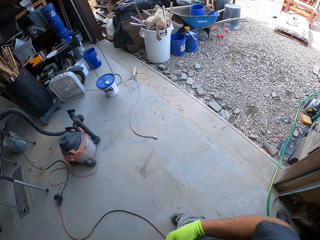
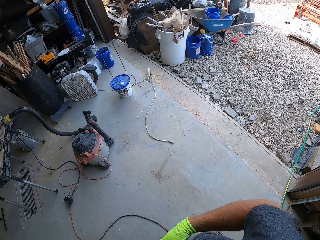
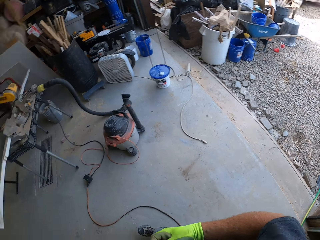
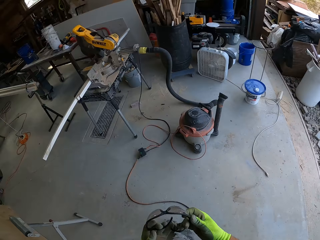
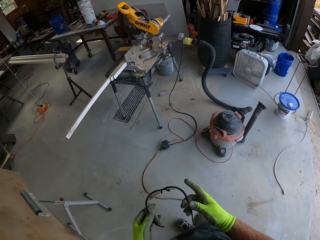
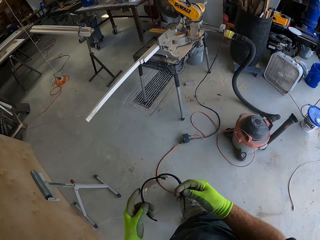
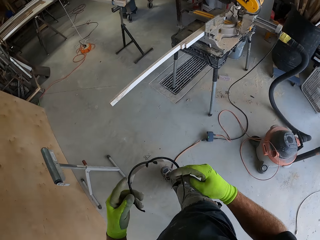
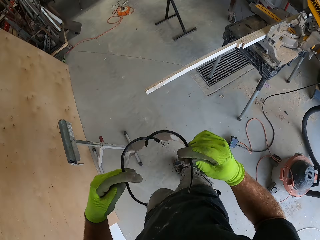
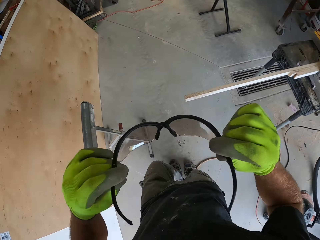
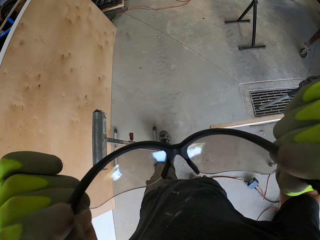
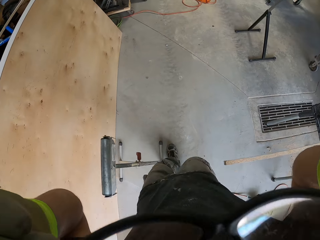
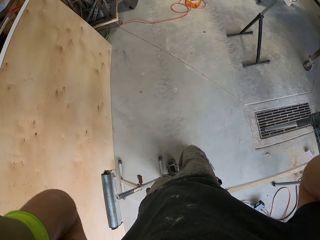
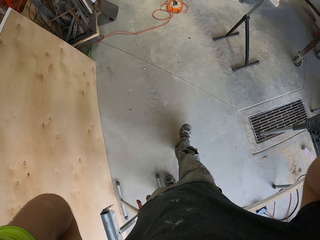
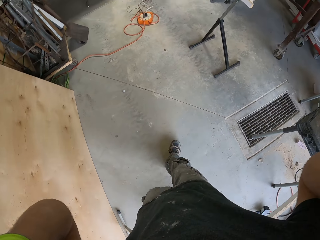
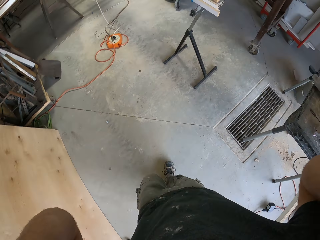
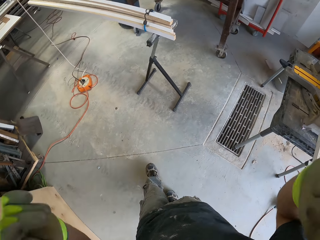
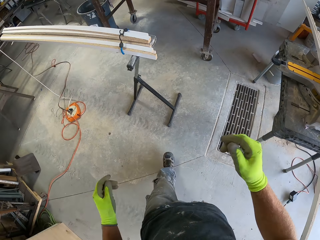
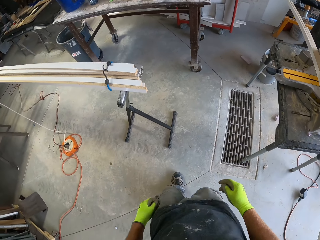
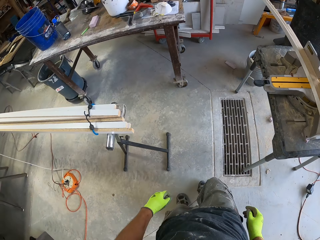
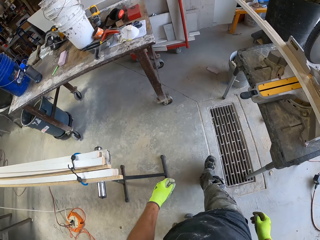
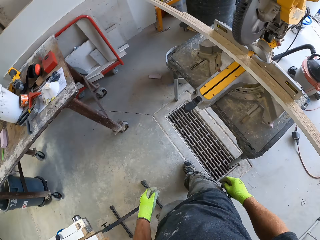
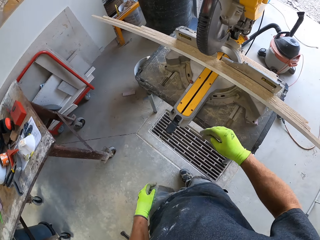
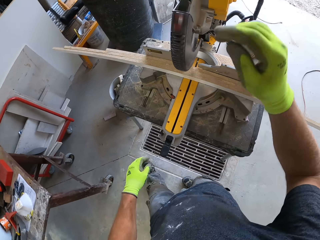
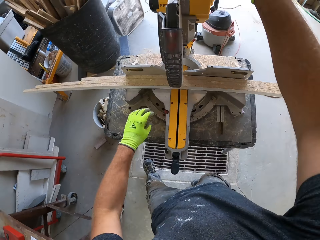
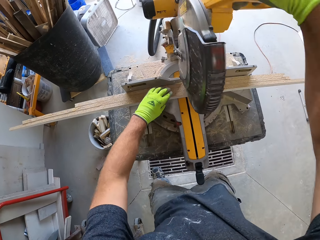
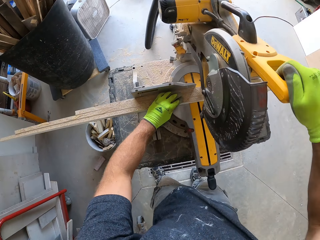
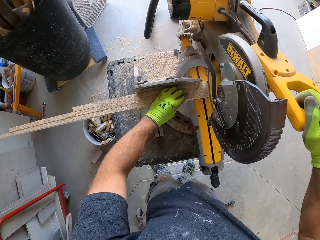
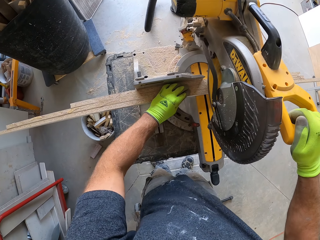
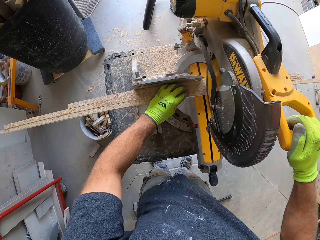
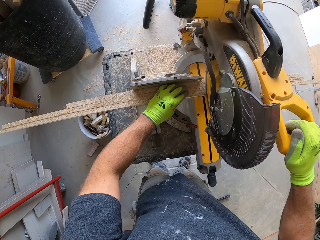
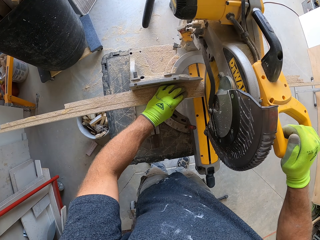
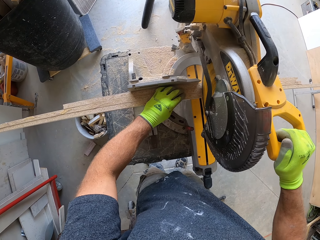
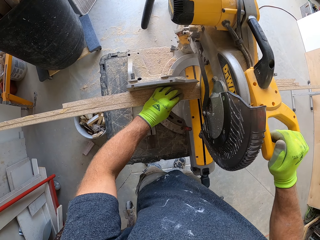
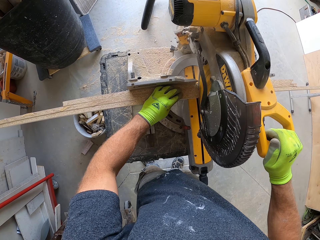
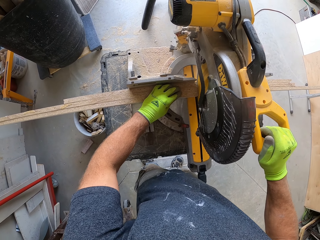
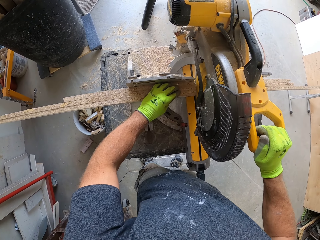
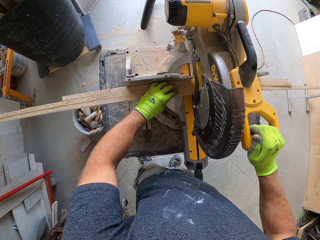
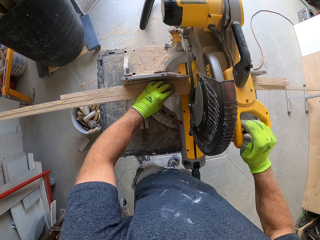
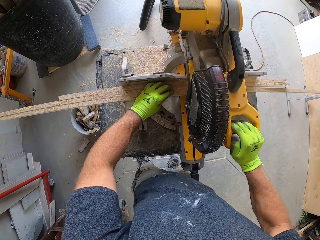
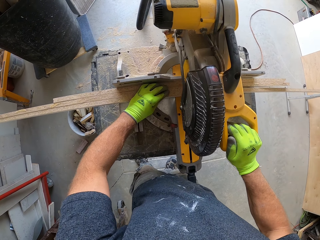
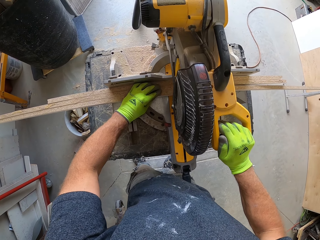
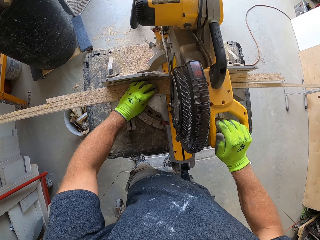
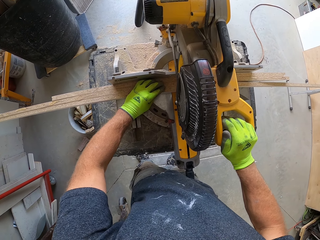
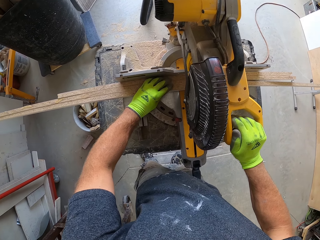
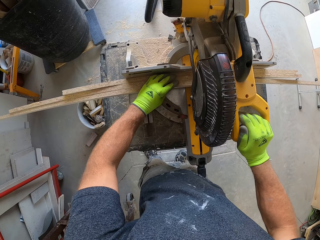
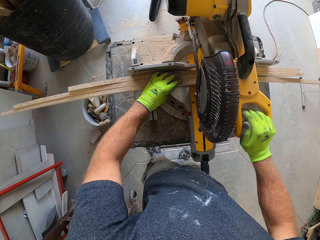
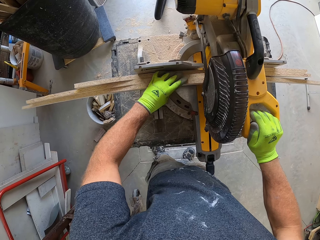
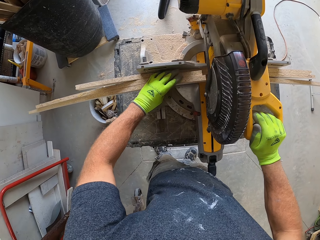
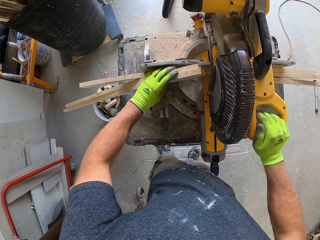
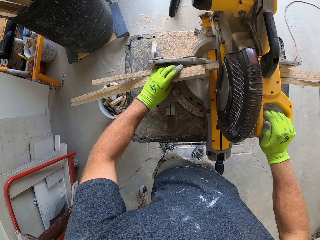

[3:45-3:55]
The camera wearer walks towards the compound saw. He wears the safety goggles on his face. He cuts the pieces of wood with the compound saw.

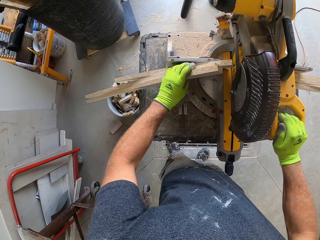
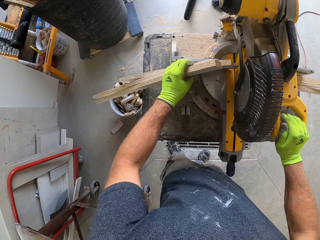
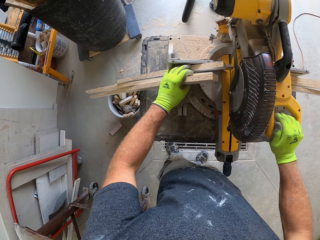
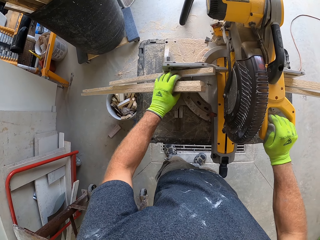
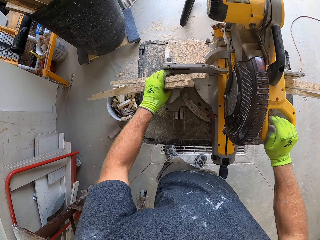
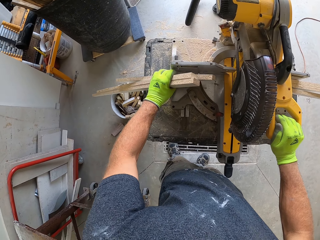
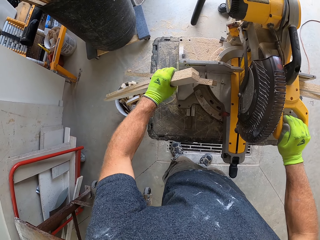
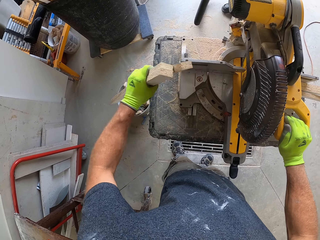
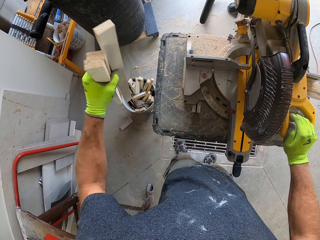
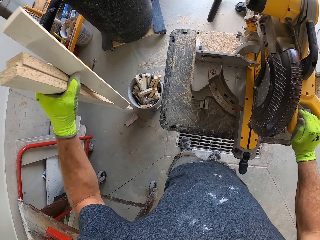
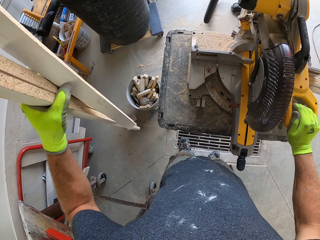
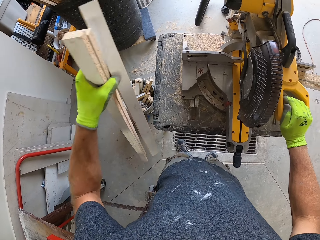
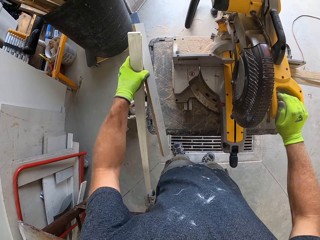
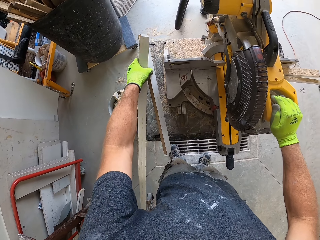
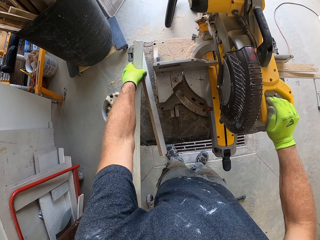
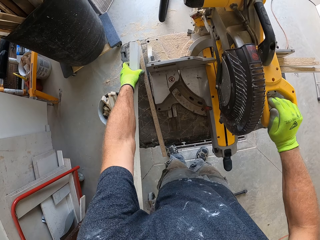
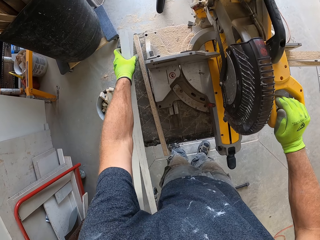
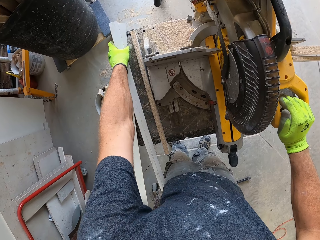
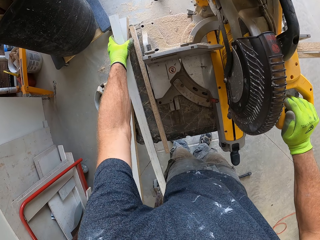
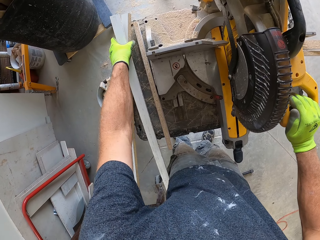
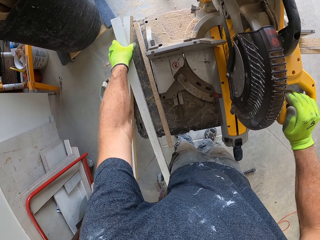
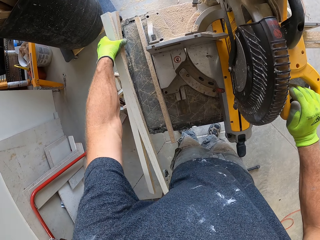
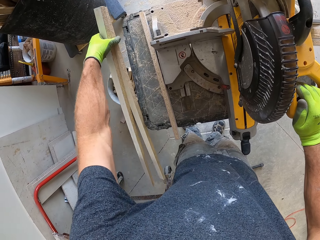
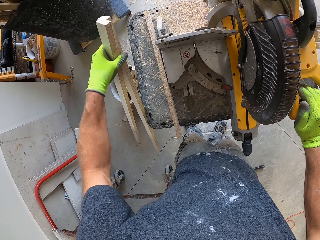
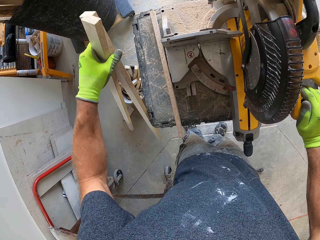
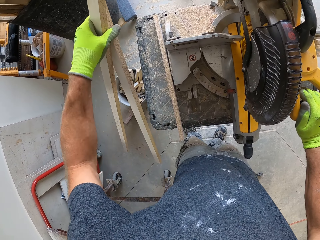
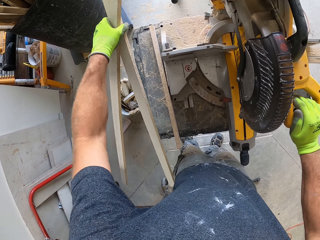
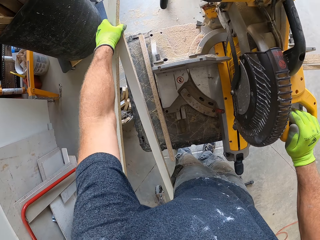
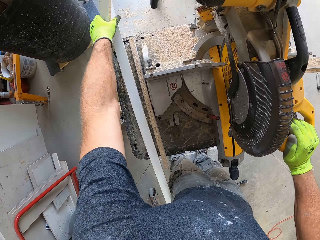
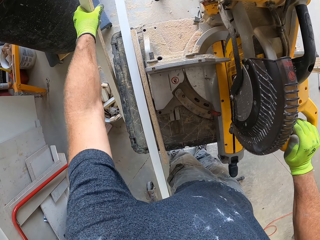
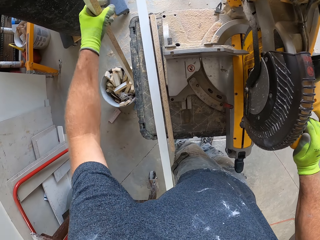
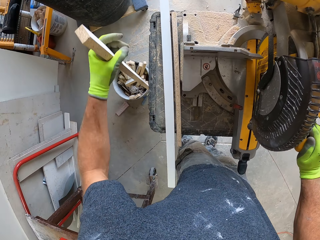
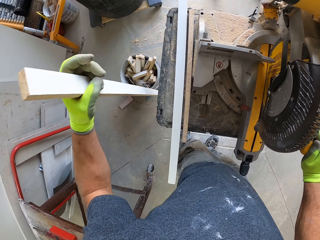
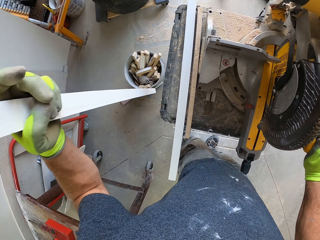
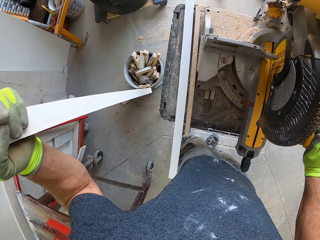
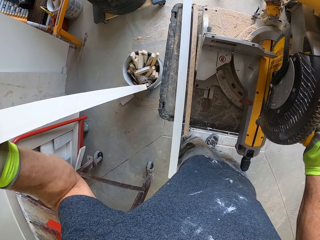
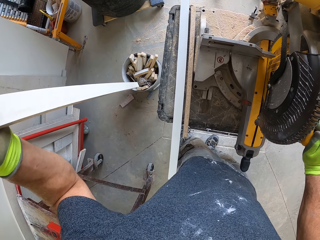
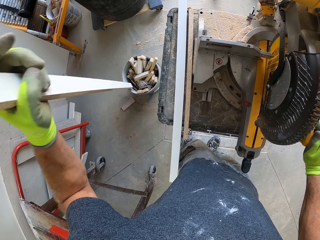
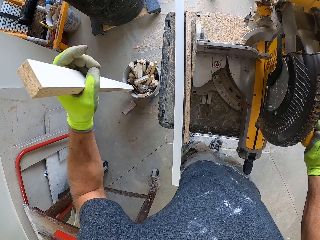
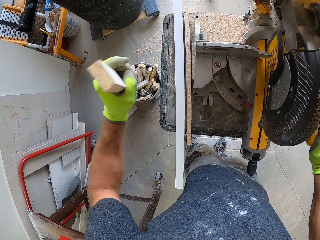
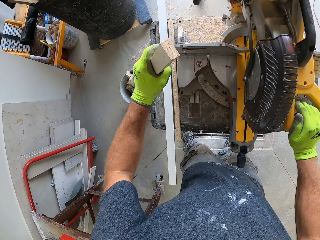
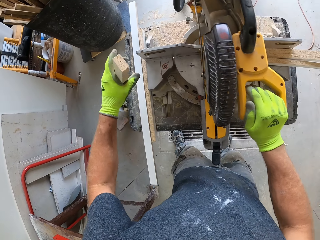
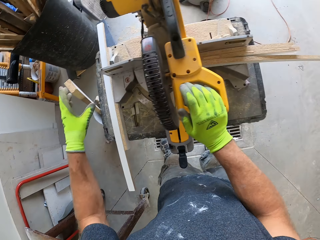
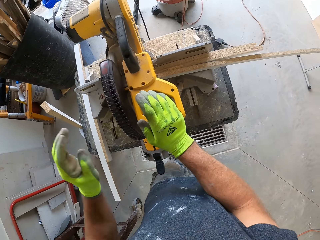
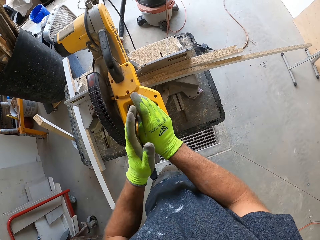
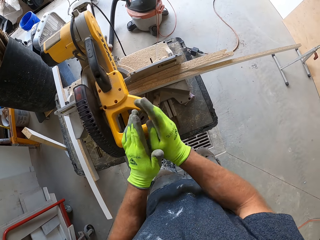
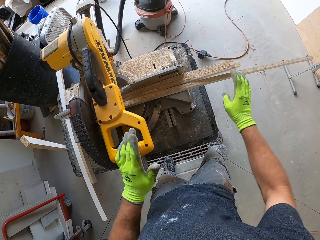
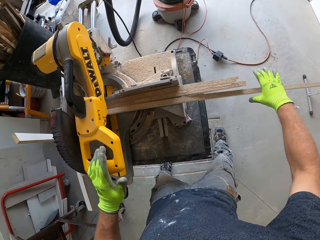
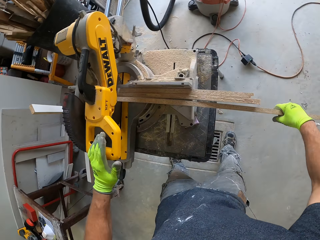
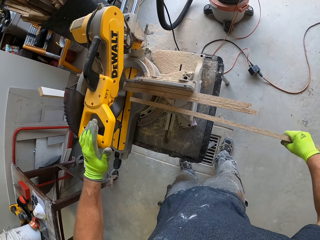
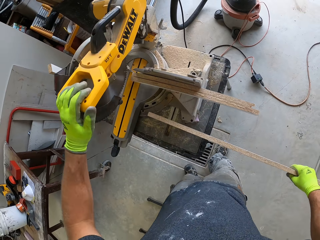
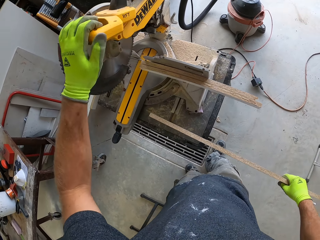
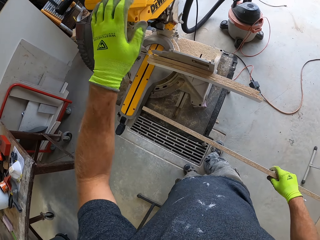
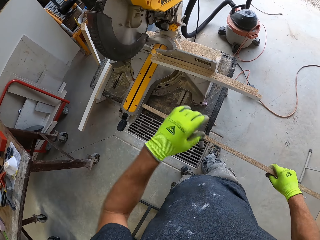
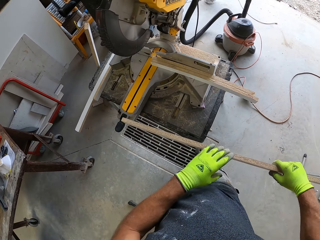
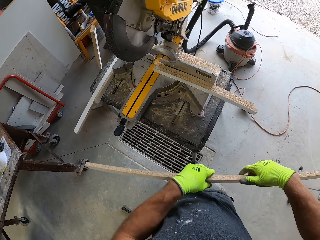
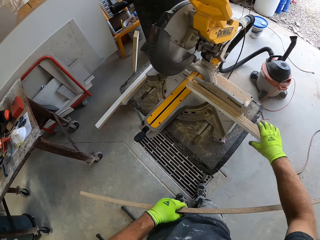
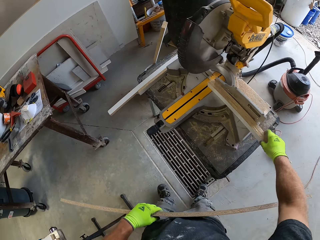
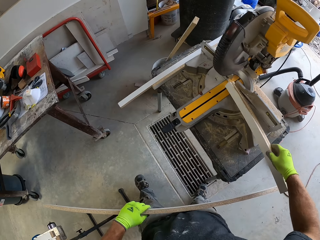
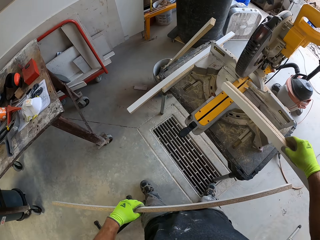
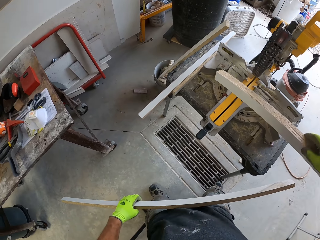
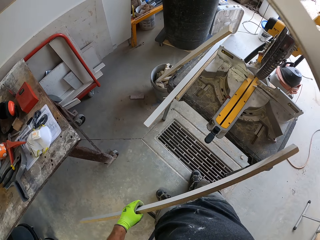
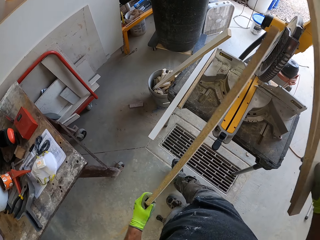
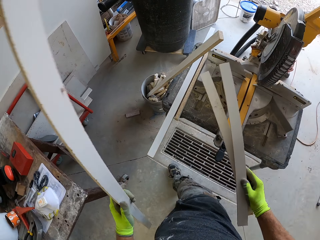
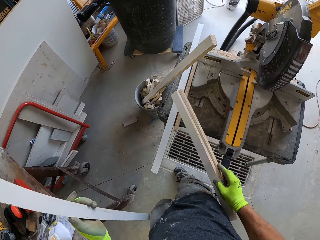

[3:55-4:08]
The camera wearer picks up the woods under the mitre saw or compound saw. He places the pieces of wood on the table beside the compound saw. He picks up a wood from the table. He holds the piece of wood in his left hand. He places the piece of wood in the bucket with woods. He holds the compound saw handle with his left hand. He picks up the woods under the mitre saw. He lets go of the compound saw handle with his left hand. He holds the piece of wood in his left hand. He picks up the pieces of wood with his right hand.
